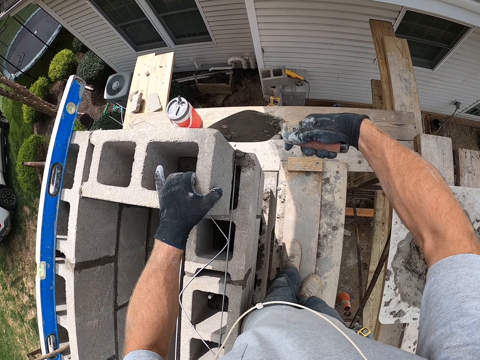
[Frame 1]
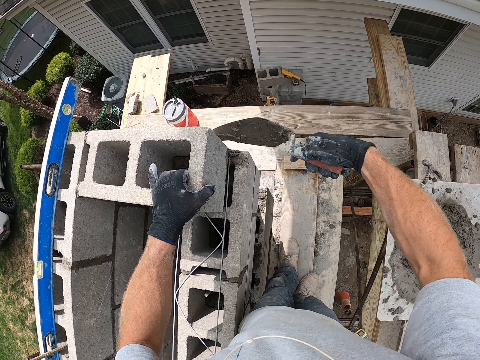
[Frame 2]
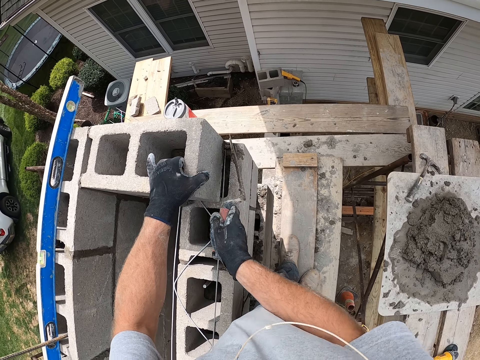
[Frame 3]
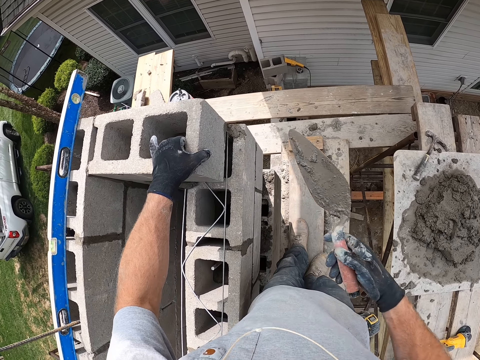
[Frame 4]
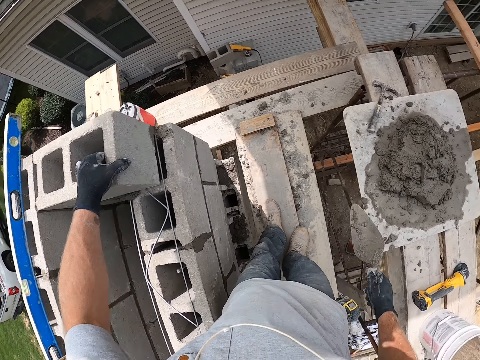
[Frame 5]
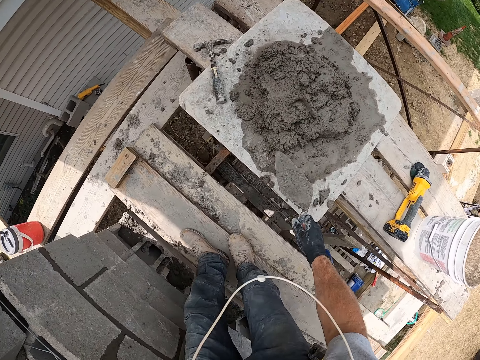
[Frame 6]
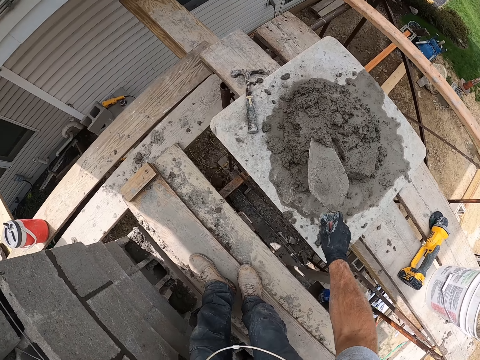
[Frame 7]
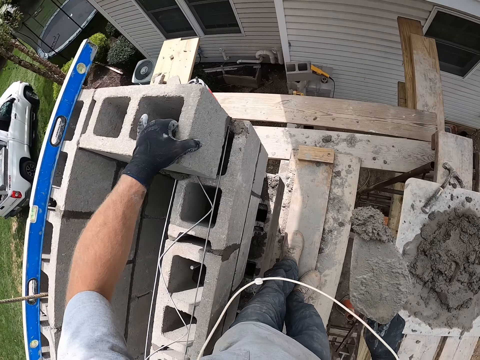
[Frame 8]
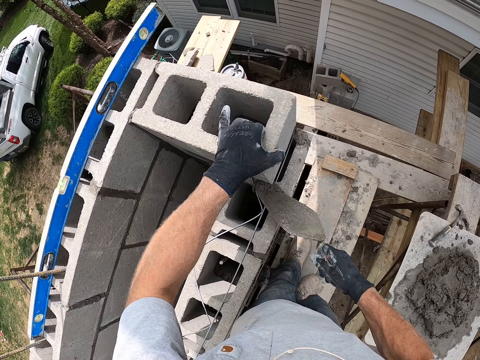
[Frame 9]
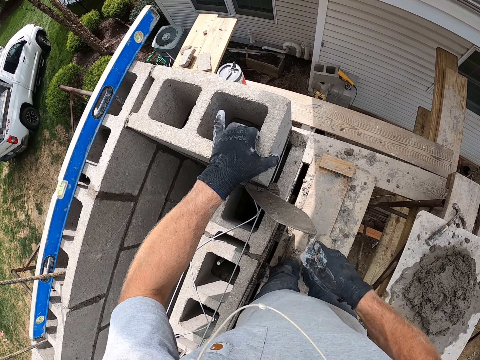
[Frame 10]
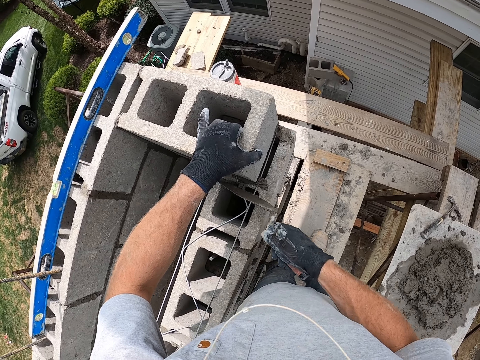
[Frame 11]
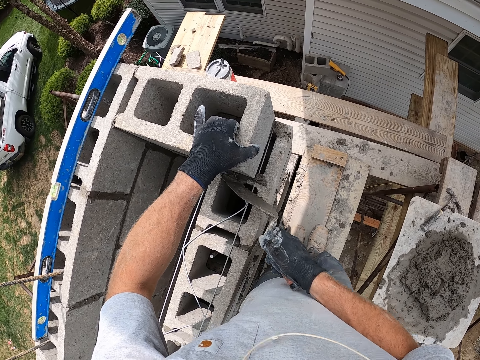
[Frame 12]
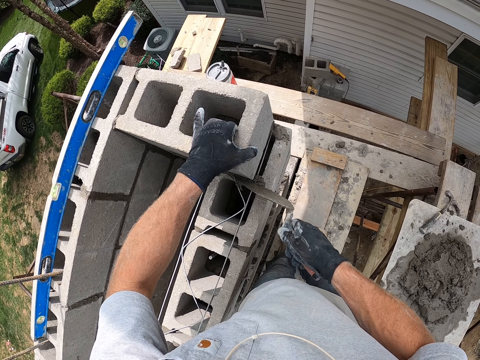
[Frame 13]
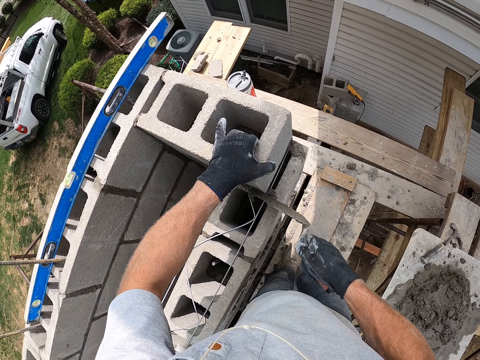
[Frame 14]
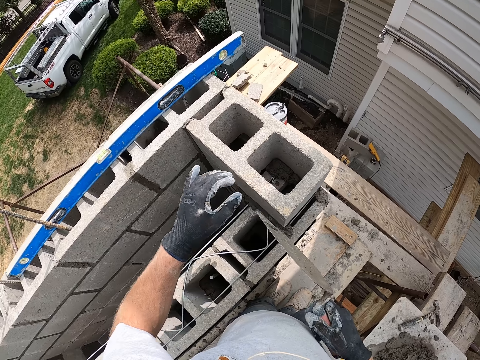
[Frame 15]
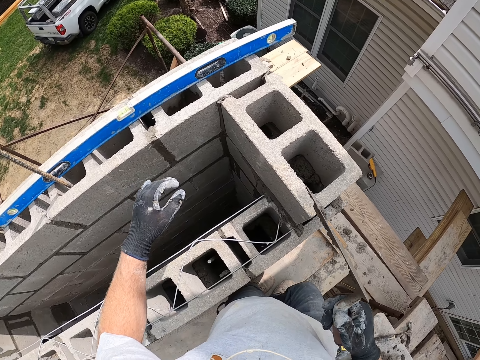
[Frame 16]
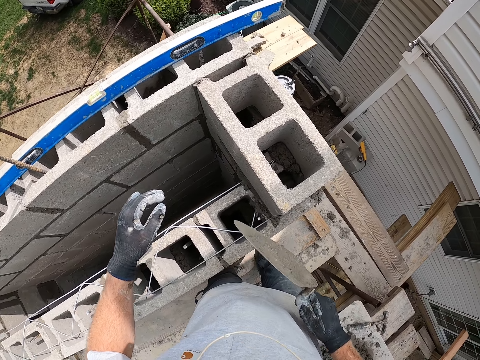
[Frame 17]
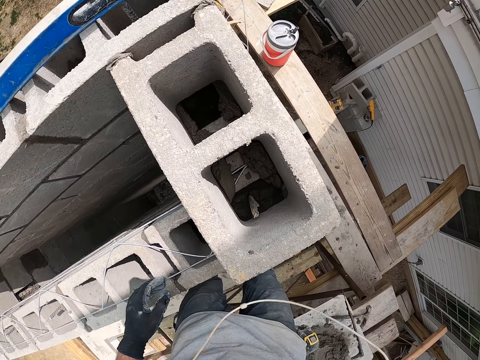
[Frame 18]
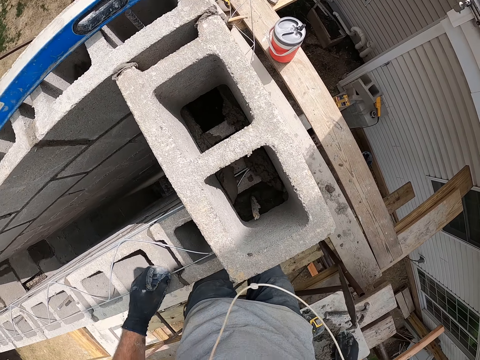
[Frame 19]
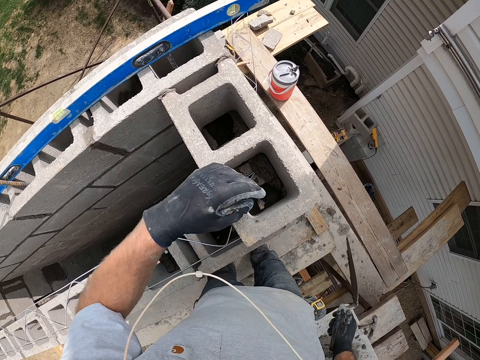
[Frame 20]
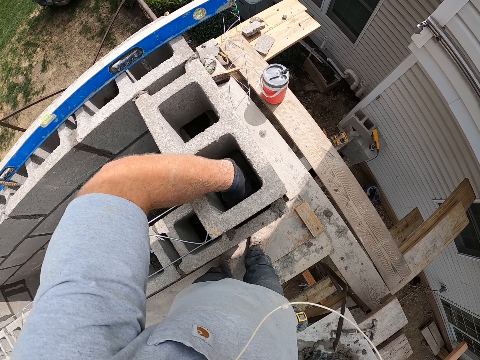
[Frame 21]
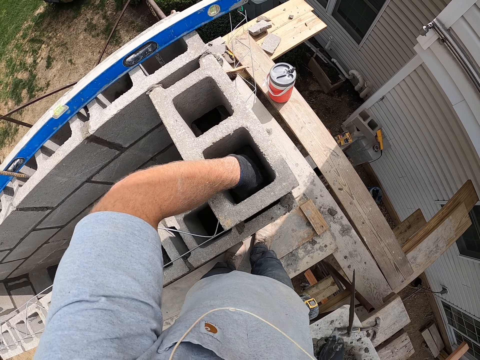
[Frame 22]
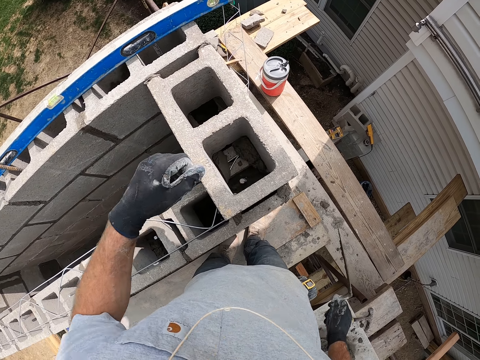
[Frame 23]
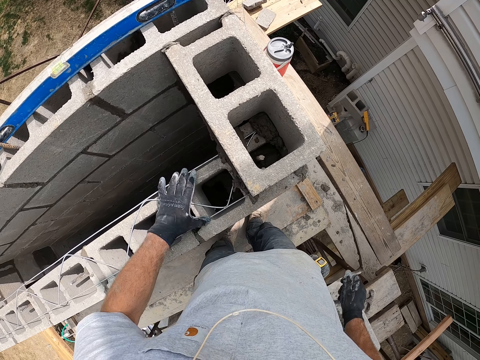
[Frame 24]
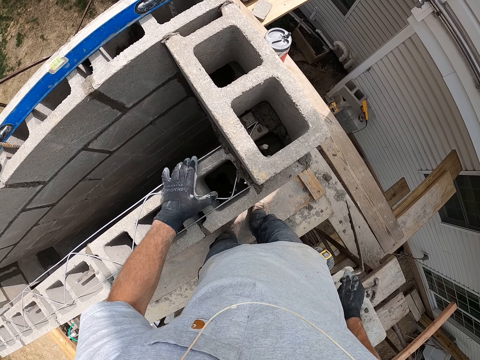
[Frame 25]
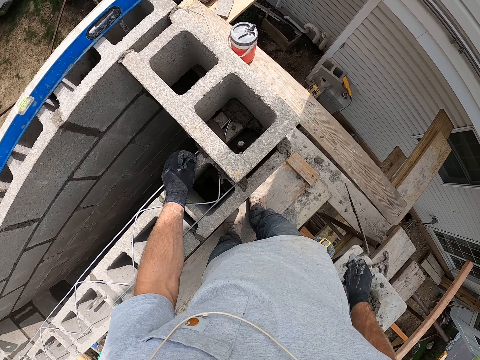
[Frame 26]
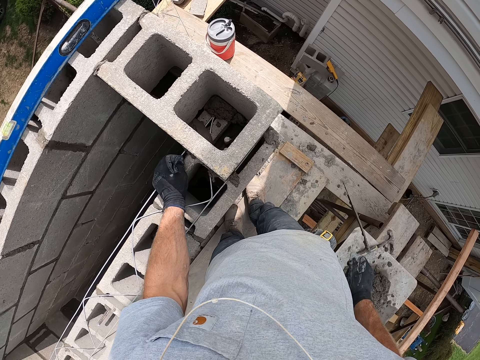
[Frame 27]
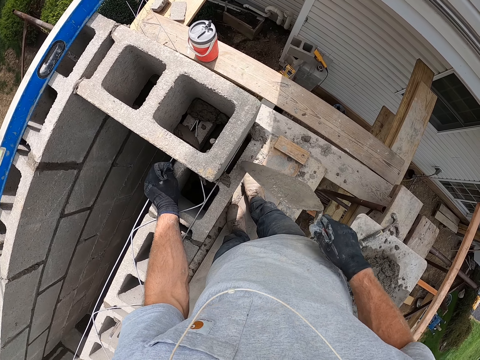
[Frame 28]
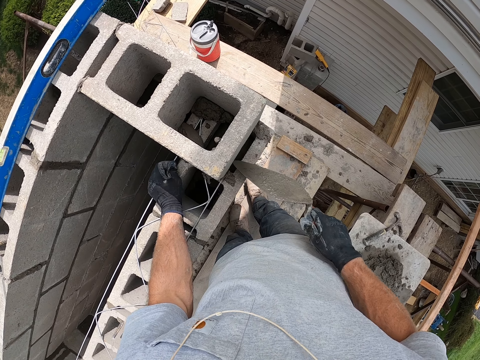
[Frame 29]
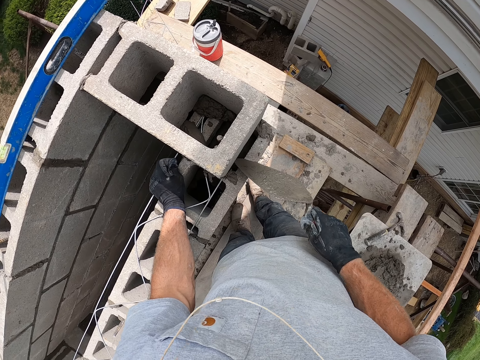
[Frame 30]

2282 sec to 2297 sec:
The camera wearer packs cement with the trowel. He pours the cement on the concrete block with the trowel. He puts his hand on the brick. He adjusts the concrete block with his left hand. He touches the brick. He adjusts the iron on the concrete block with his left hand.

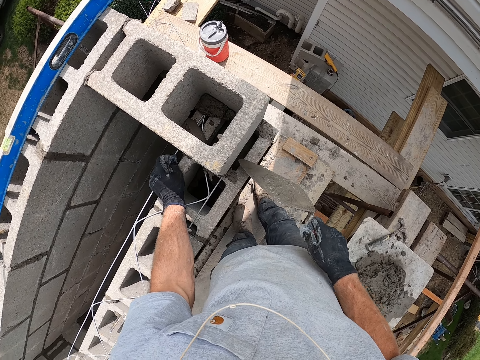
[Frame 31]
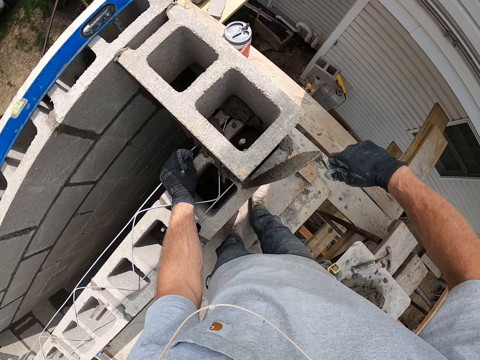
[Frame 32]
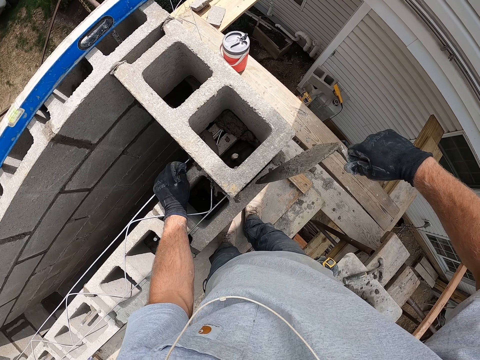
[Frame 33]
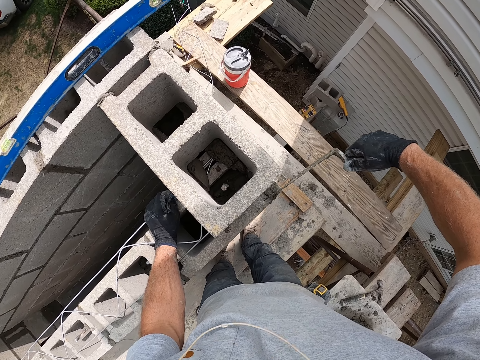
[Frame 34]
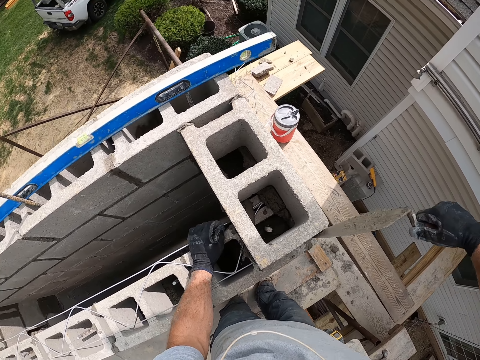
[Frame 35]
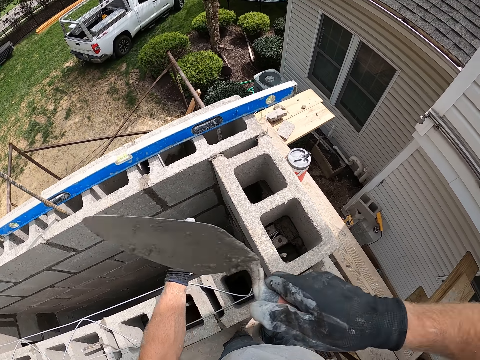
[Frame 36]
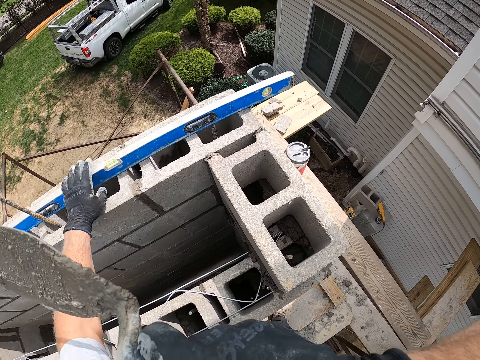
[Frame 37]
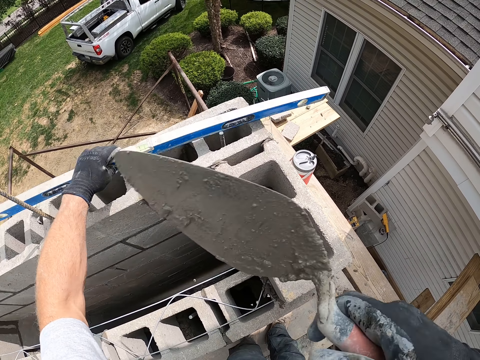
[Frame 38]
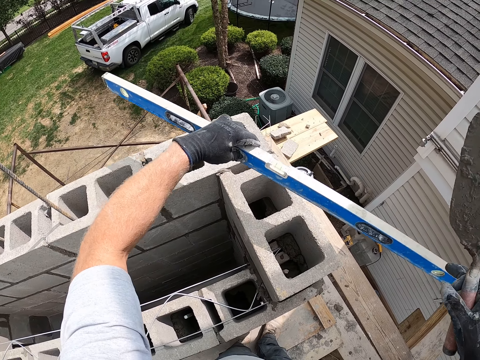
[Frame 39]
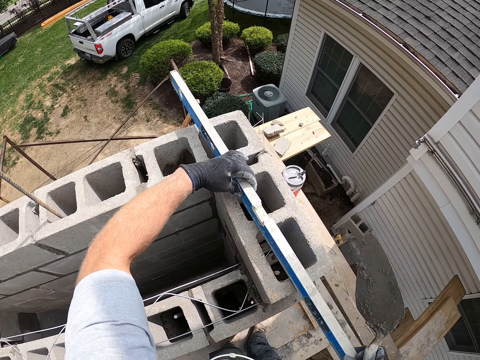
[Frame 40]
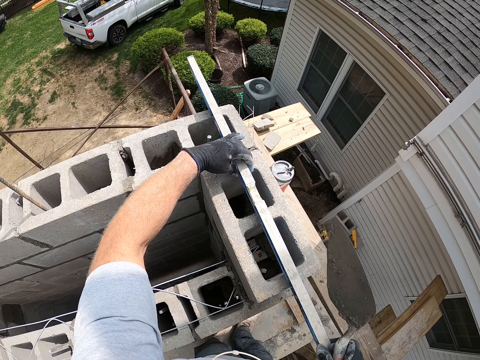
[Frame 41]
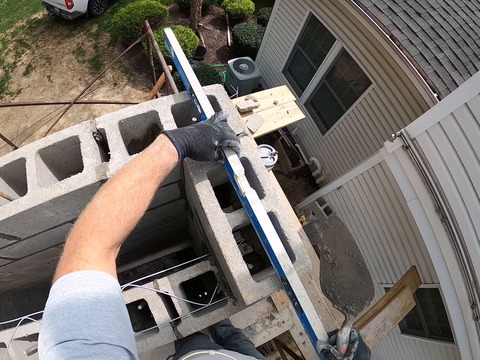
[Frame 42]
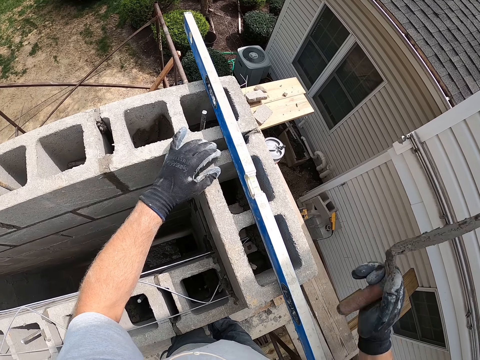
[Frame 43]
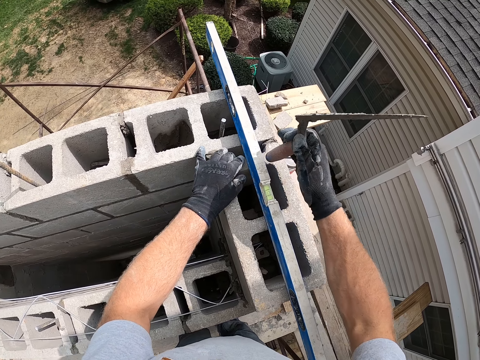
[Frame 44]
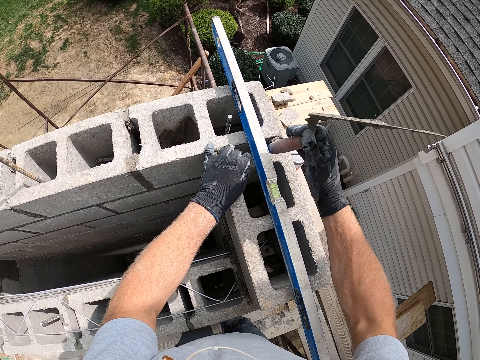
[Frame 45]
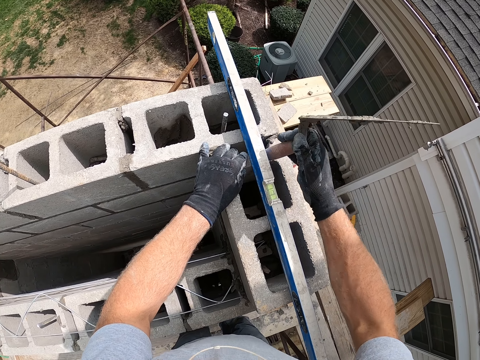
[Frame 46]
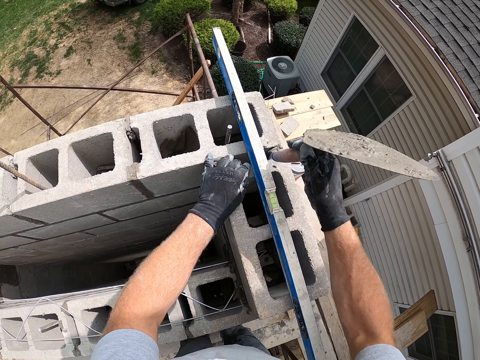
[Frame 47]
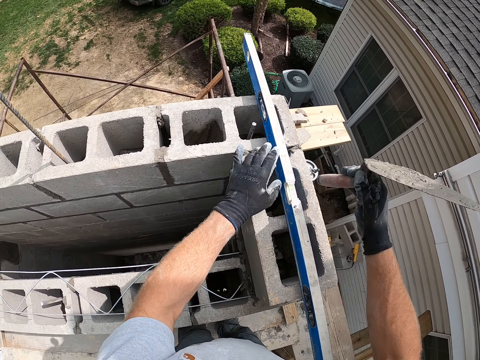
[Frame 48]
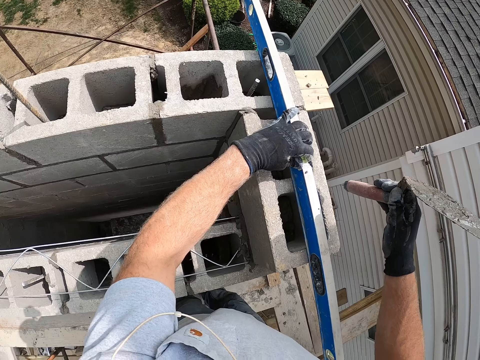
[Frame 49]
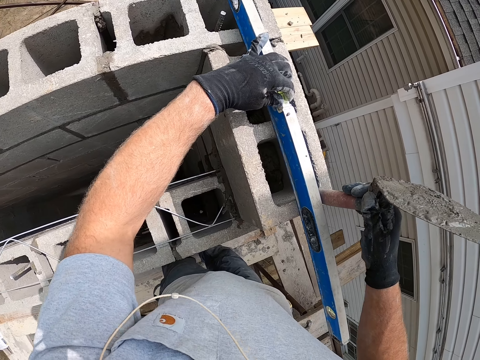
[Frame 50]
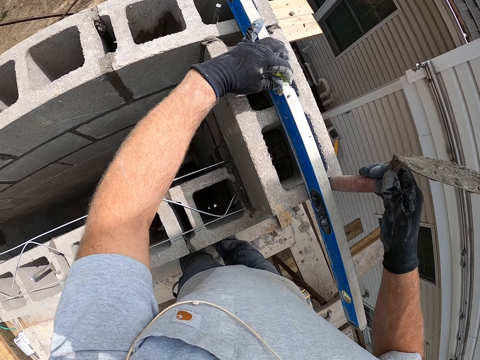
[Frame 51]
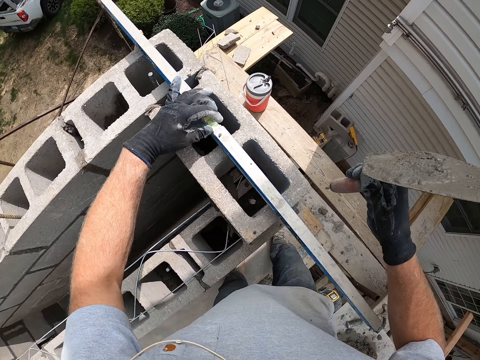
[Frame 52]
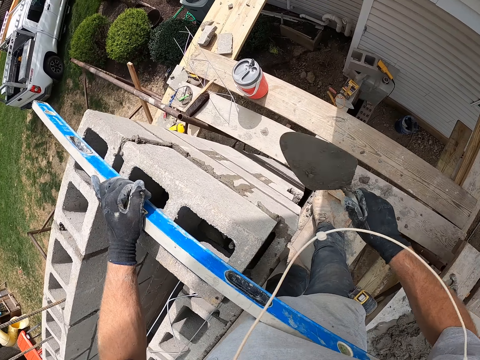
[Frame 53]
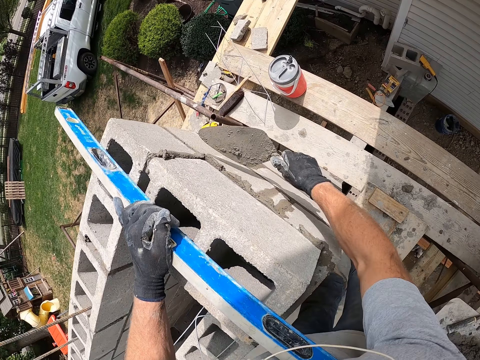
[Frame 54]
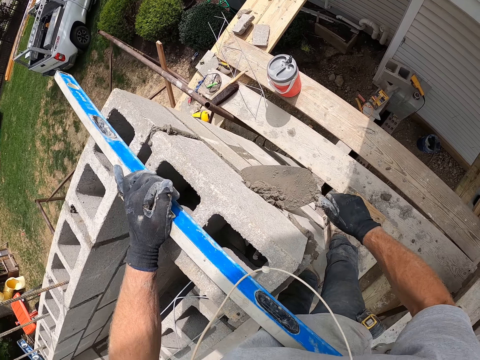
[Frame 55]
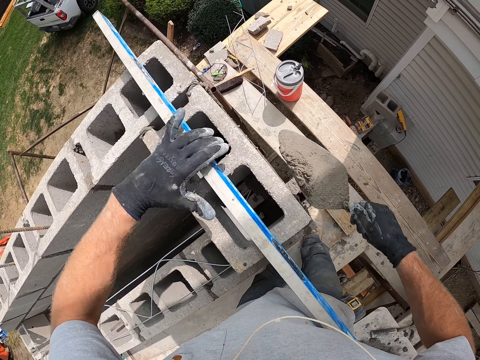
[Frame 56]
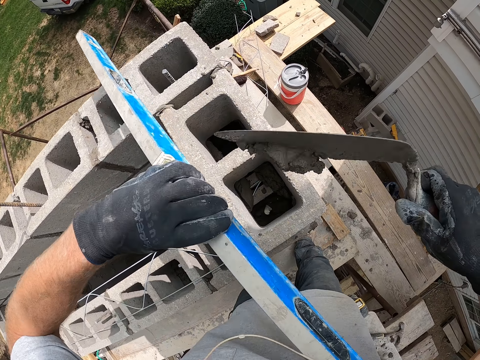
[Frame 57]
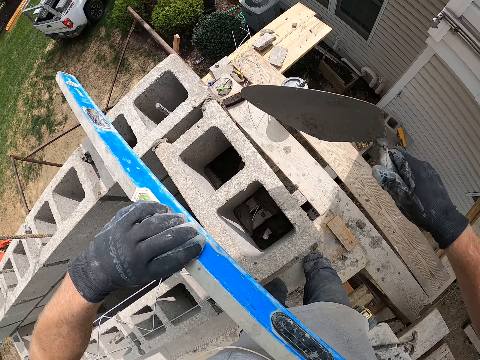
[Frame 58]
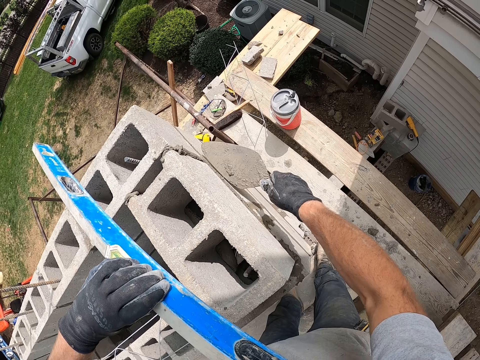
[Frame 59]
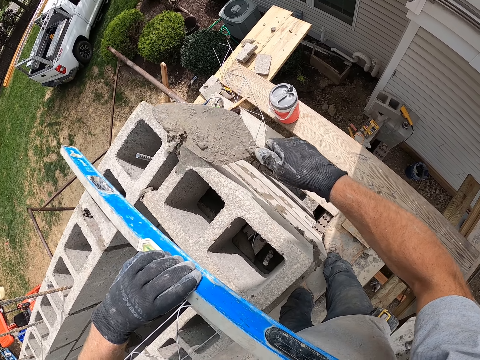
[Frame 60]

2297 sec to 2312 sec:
The camera wearer aligns the brick with a trowel. He picks up the spirit level with his left hand. He places the spirit level on the concrete block. He checks the level of the brick. He hits the concrete block with the trowel. He holds the spirit level. He packs cement from the concrete block with the trowel. He lifts the spirit level with his left hand. He pours the cement into the concrete block with the trowel. He packs the cement from the concrete block with the trowel.
